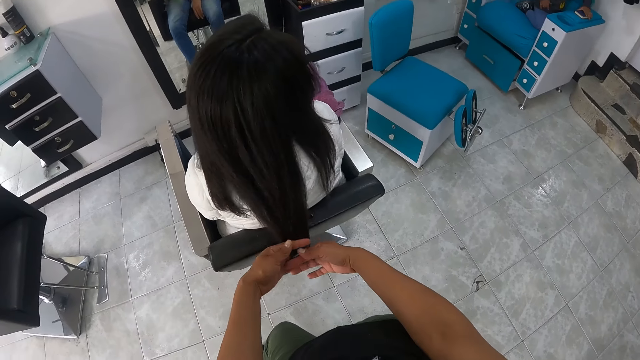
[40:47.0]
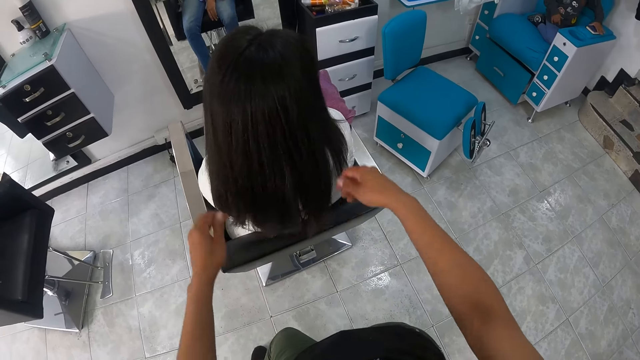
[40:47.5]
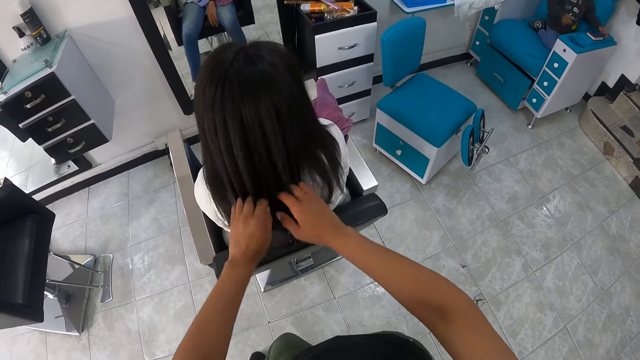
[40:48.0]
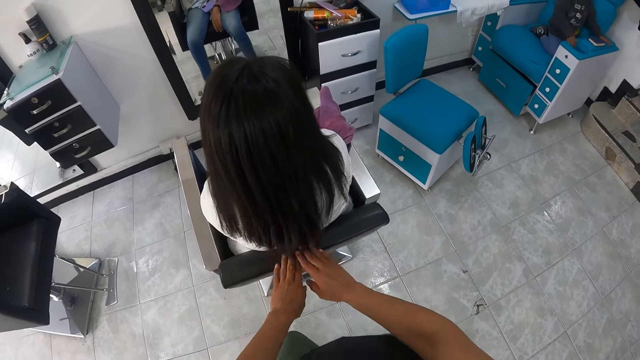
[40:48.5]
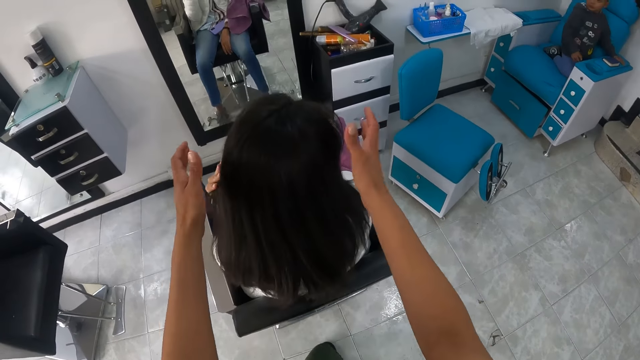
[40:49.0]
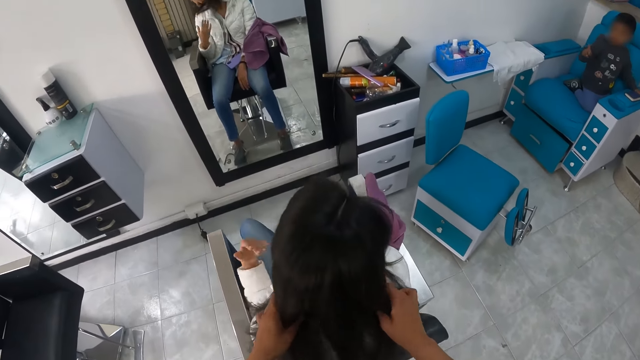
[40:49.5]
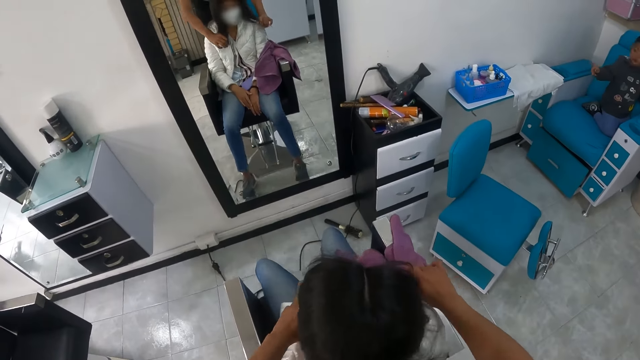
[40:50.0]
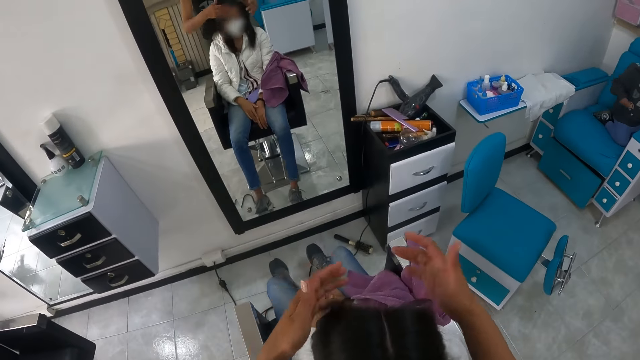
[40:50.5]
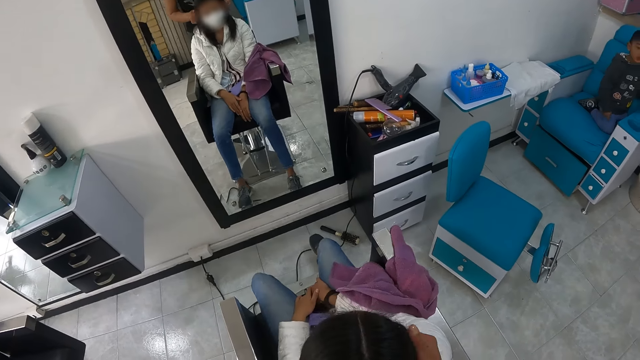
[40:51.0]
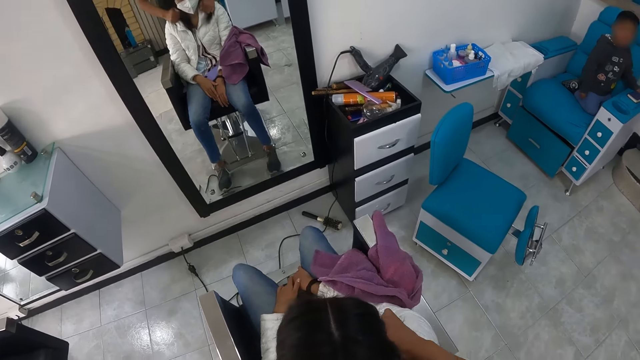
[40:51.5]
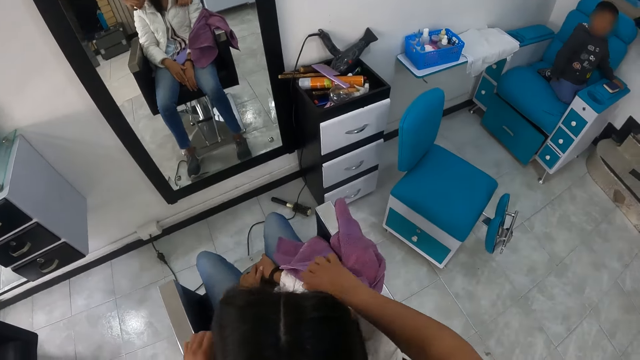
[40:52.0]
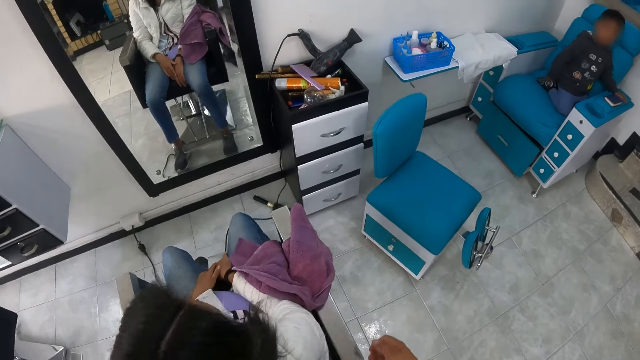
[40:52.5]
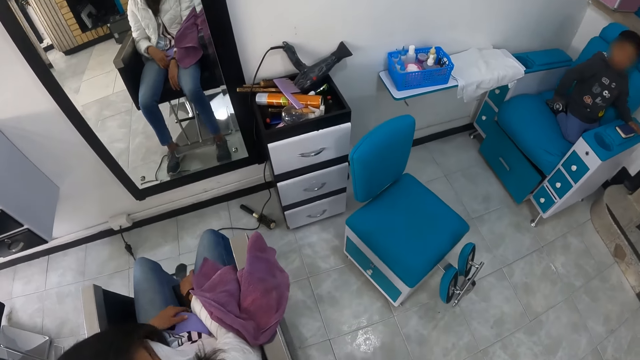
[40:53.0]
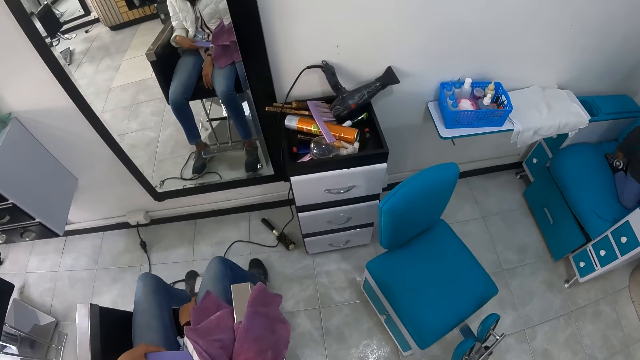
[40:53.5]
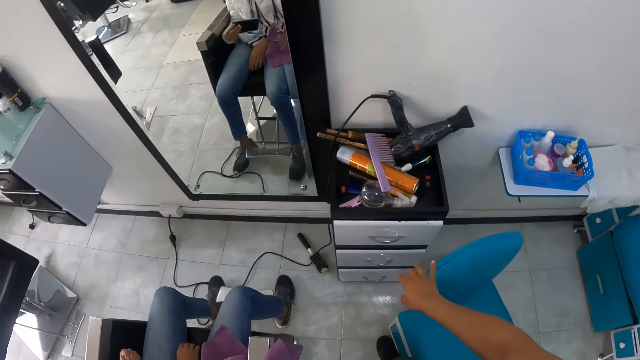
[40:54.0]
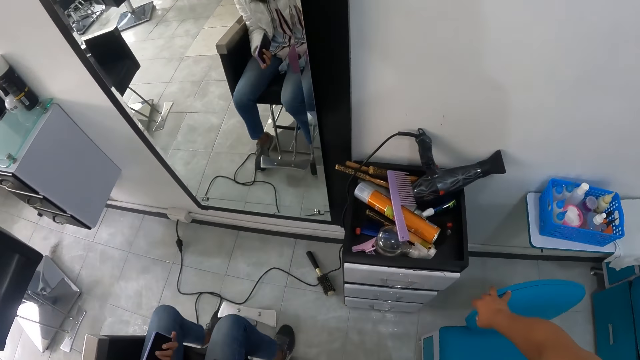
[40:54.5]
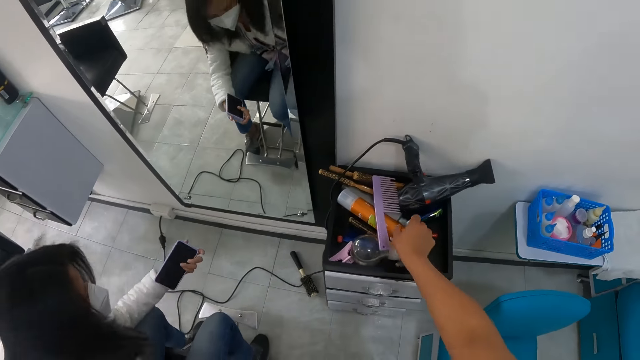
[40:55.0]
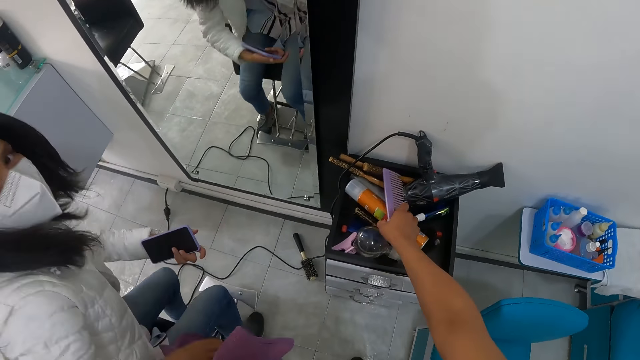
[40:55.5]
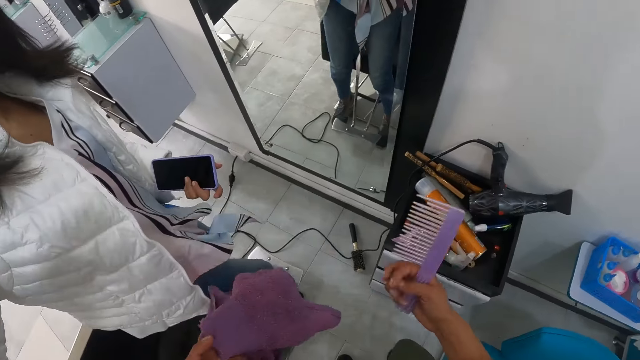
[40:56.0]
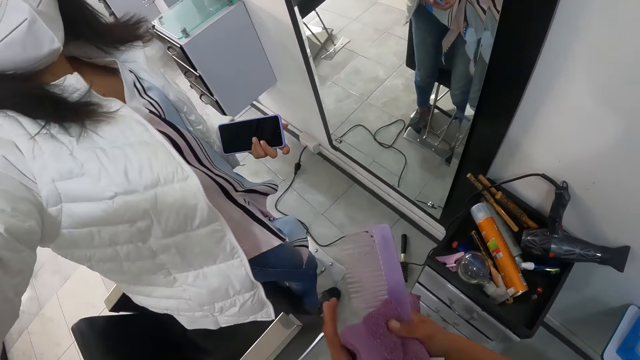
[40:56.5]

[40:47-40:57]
The boy places his right hand on the blue chair. The camera wearer walks around the salon. She pushes the blue chair with her right hand. She picks up the lilac comb from the drawer top with her right hand. She inspects the cabinet. She holds the lilac comb and the purple towel with her hands.
